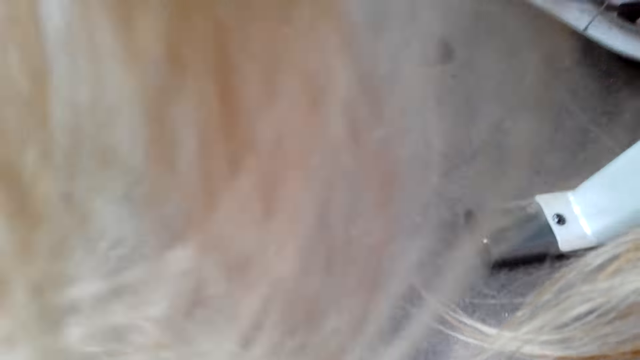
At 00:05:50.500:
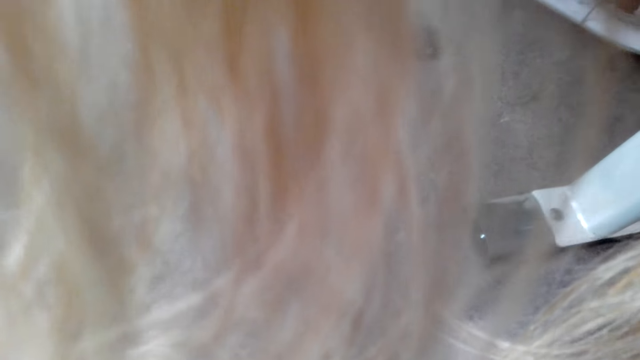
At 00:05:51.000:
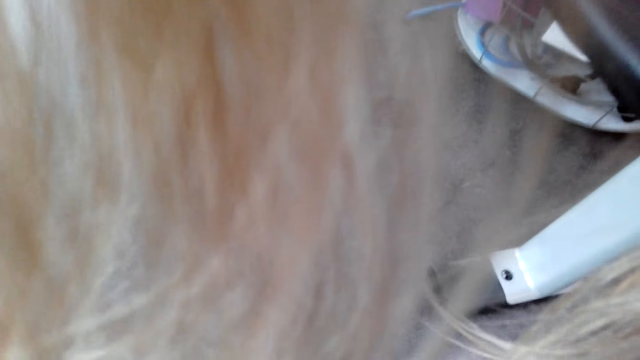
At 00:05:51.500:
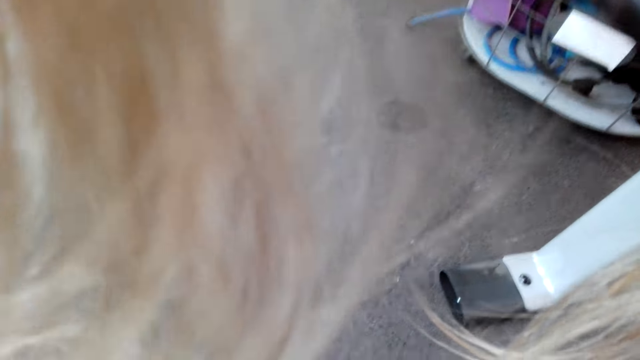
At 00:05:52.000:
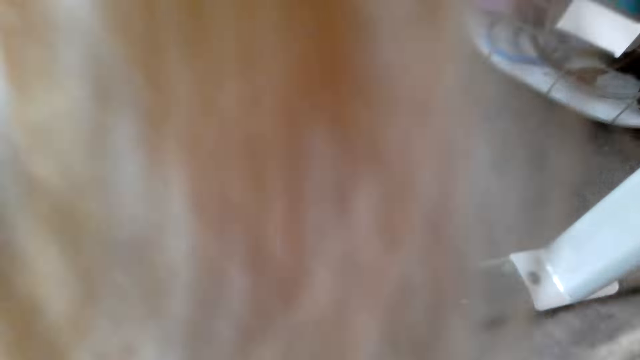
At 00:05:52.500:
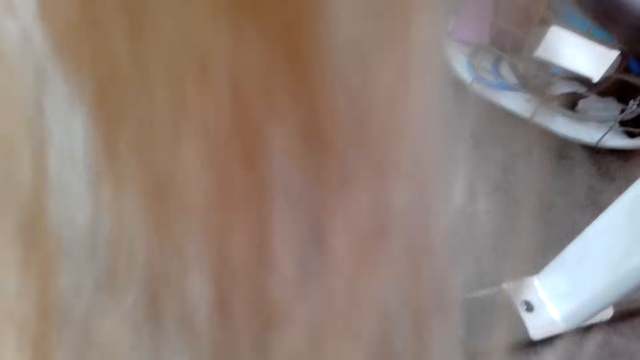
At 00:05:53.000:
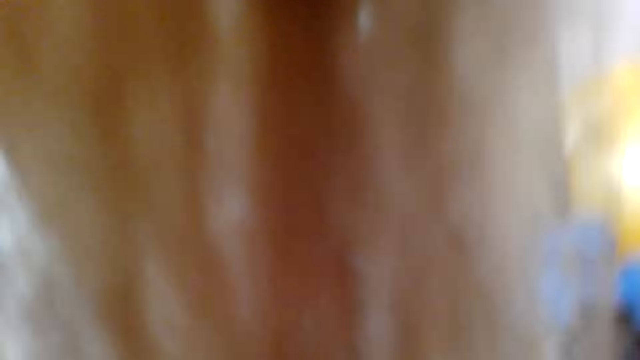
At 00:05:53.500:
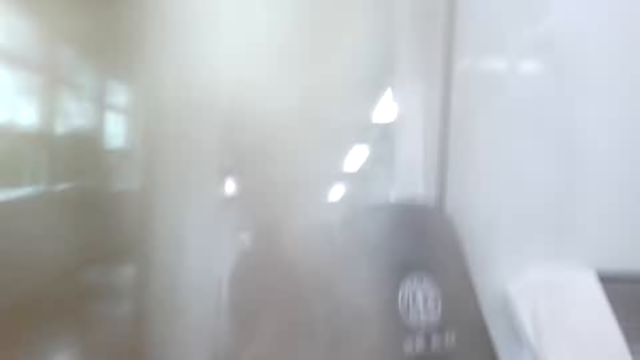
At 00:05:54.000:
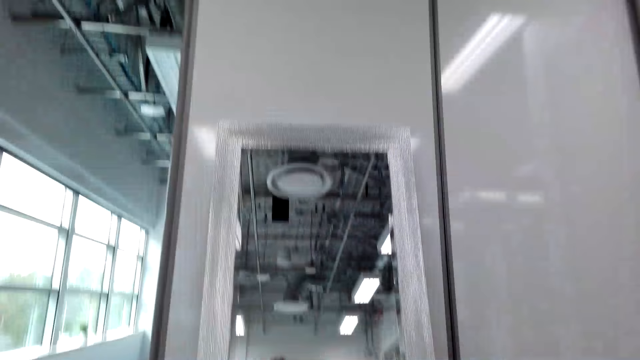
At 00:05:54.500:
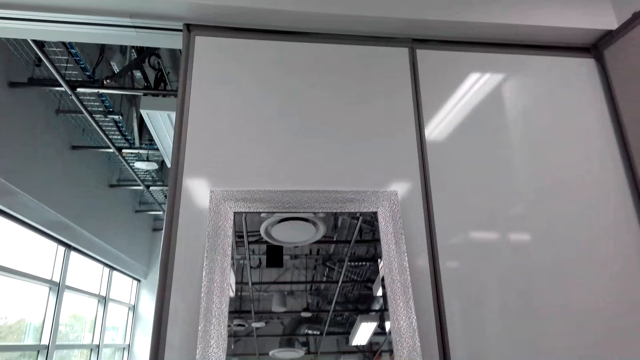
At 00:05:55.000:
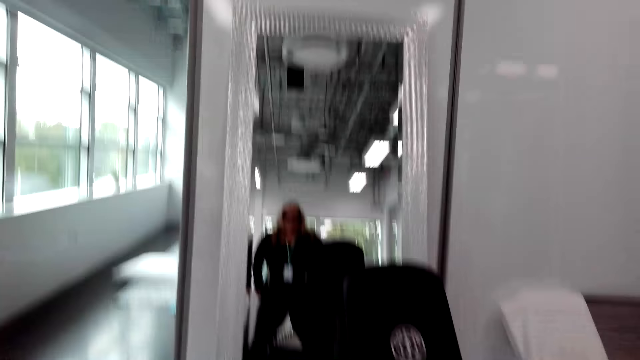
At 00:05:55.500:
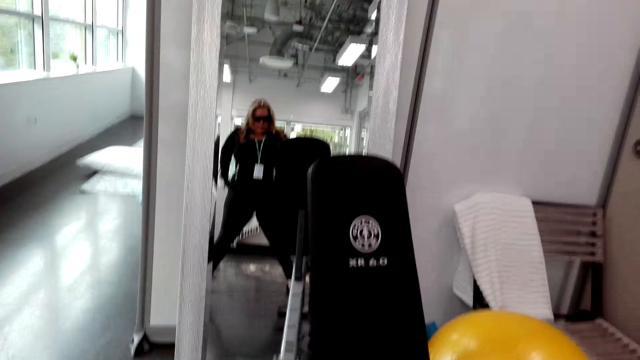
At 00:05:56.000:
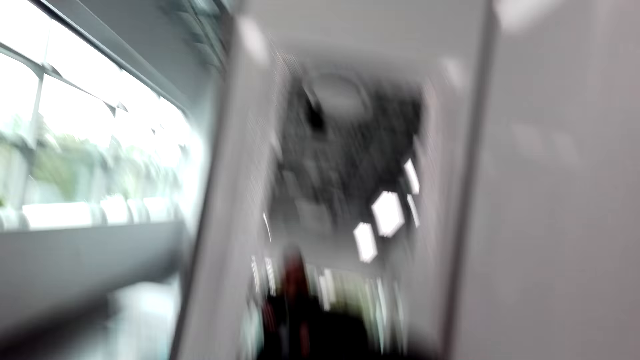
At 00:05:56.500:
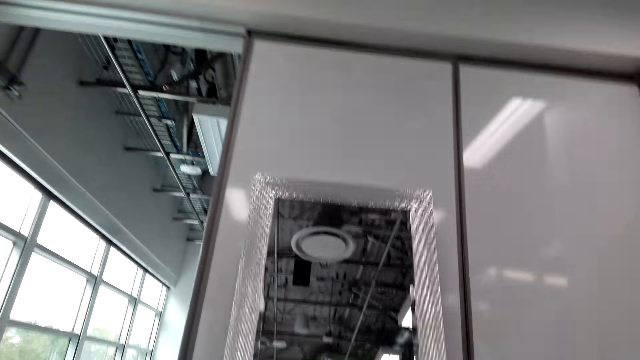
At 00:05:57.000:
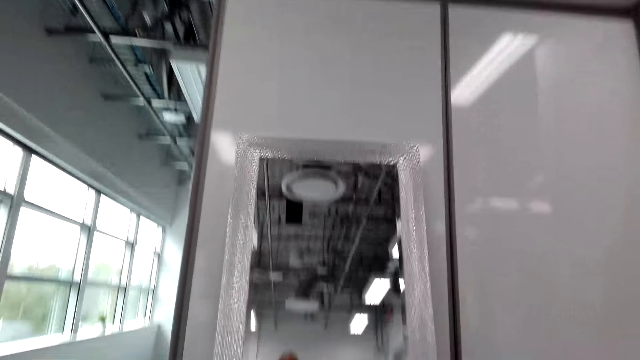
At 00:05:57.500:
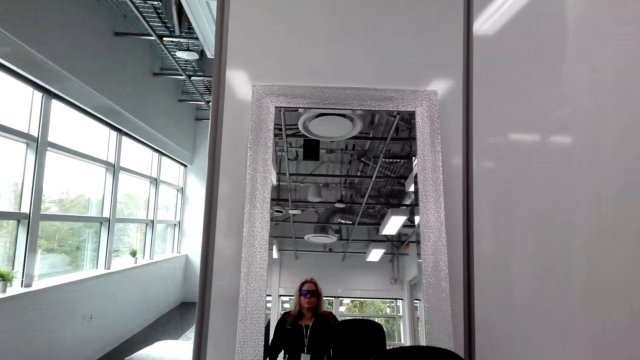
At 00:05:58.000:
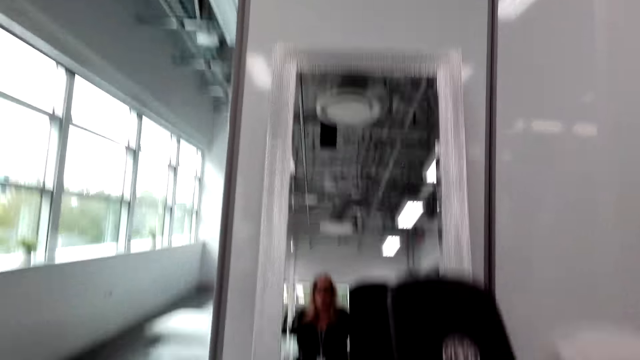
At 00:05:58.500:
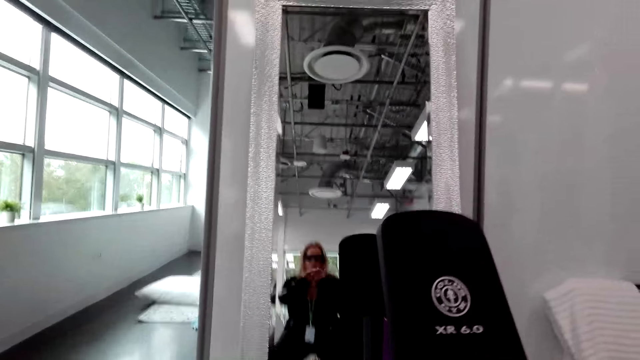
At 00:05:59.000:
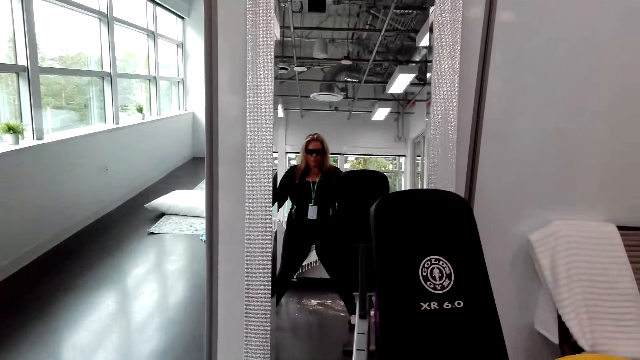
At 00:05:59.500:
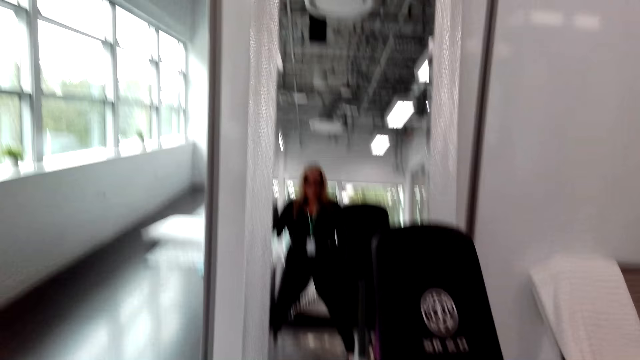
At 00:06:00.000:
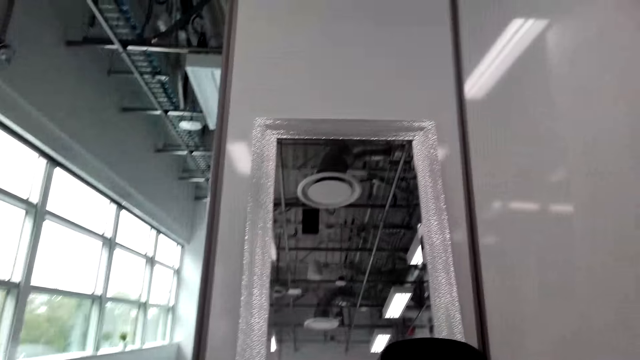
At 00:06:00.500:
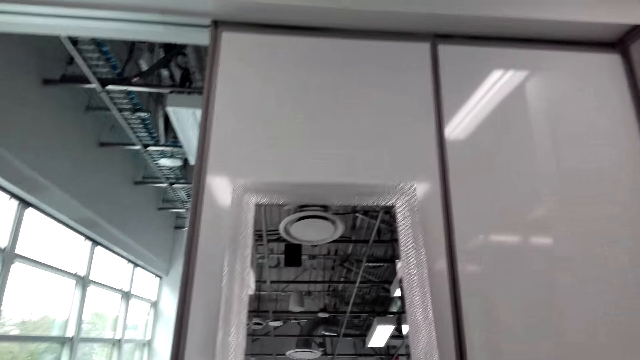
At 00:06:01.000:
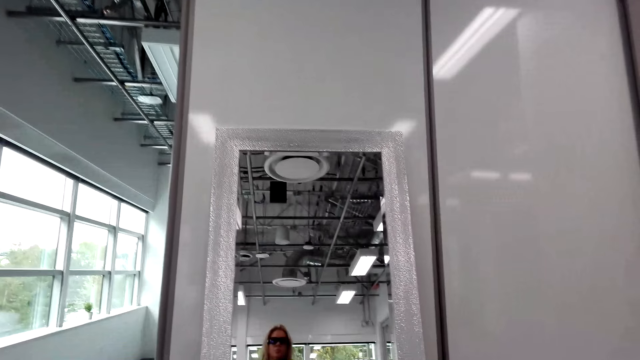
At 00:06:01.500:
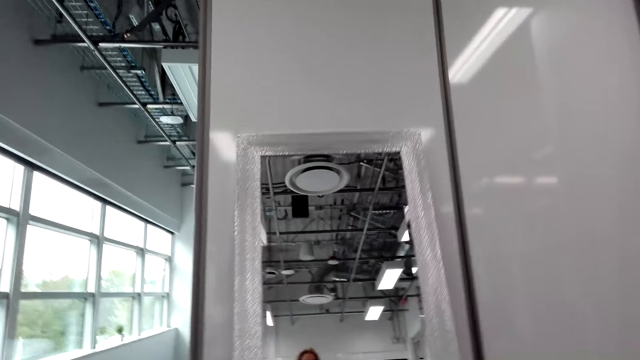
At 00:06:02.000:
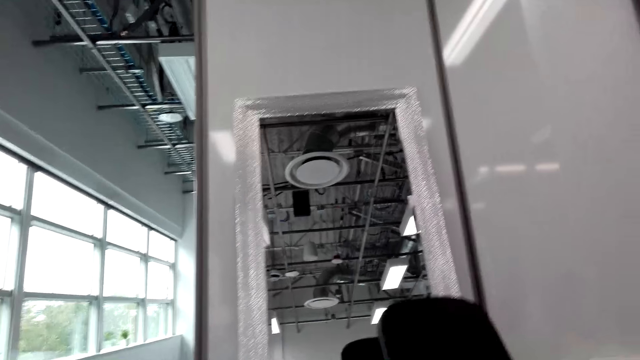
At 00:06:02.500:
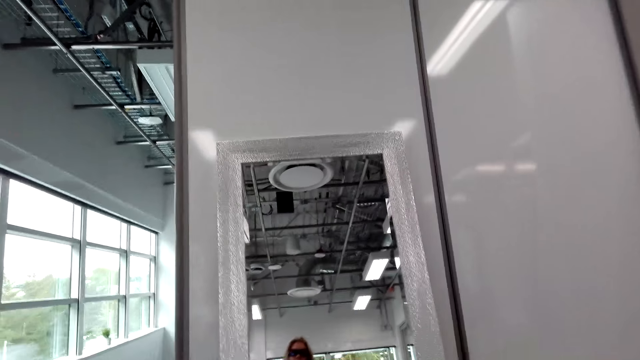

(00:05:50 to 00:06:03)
The camera wearer looks at the mirror. She looks around. She holds her waist. She lifts both hands. She looks around. She looks at the mirror. She bends down. She moves both hands. She looks at the mirror. She looks around. She looks at the mirror.

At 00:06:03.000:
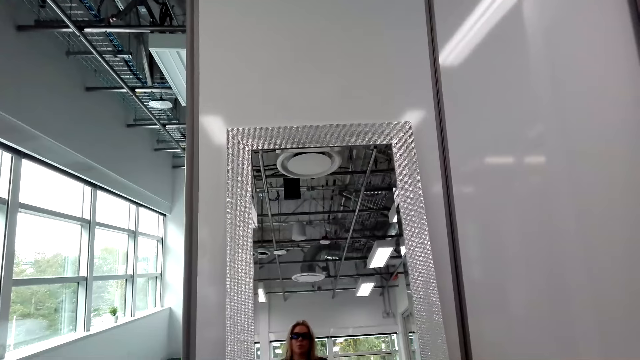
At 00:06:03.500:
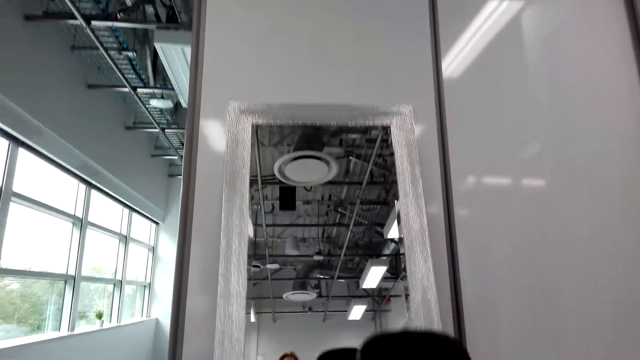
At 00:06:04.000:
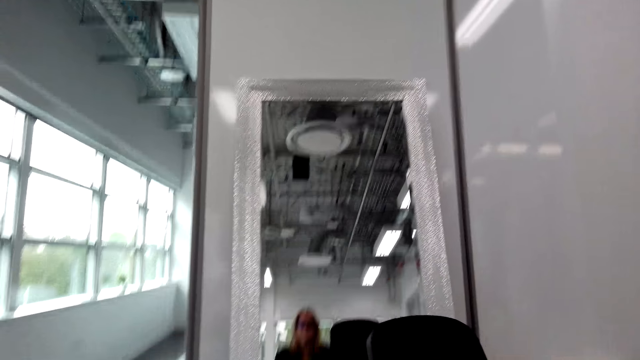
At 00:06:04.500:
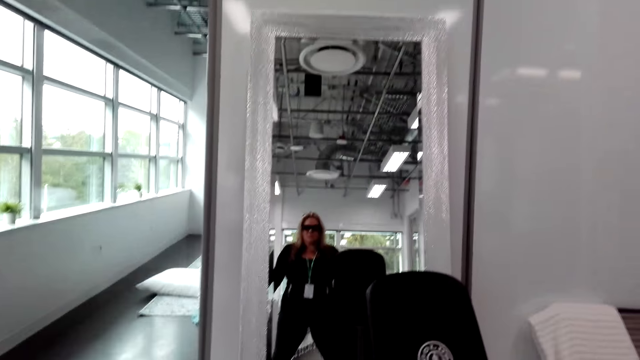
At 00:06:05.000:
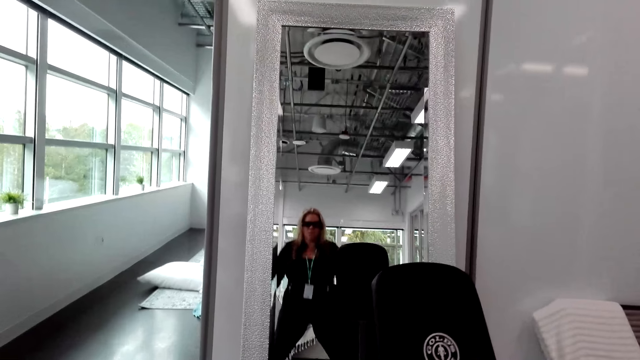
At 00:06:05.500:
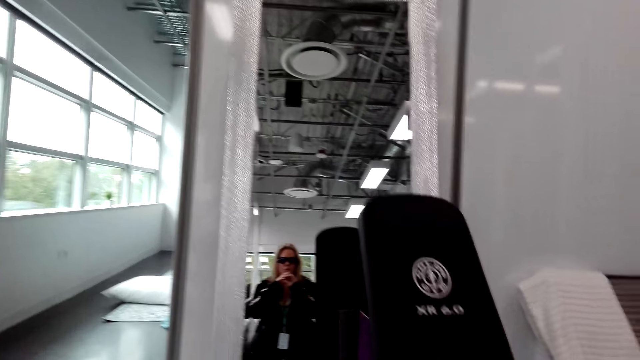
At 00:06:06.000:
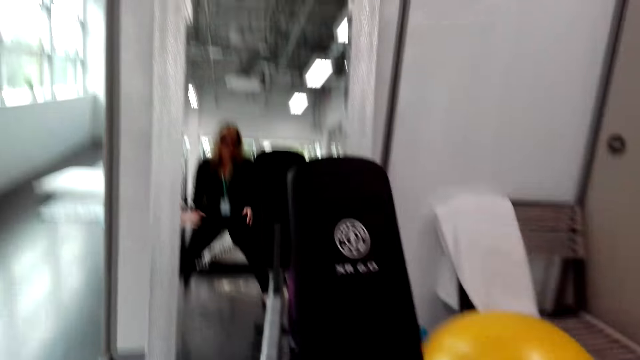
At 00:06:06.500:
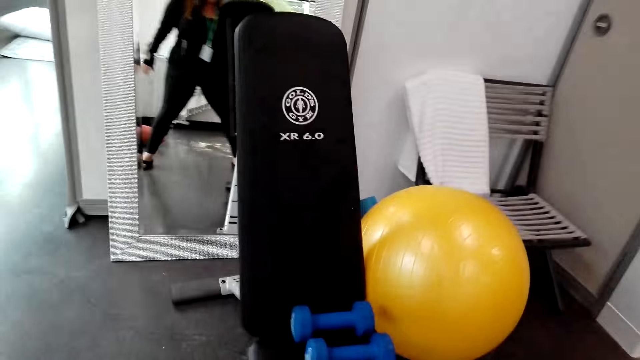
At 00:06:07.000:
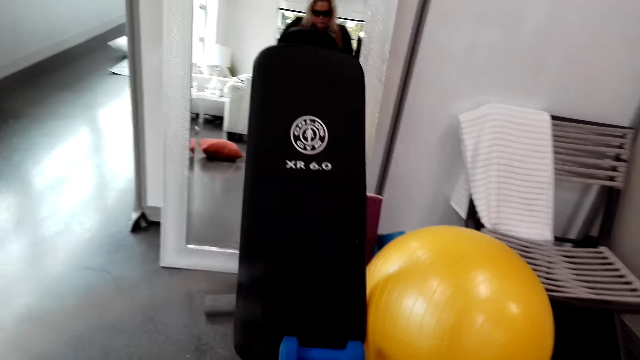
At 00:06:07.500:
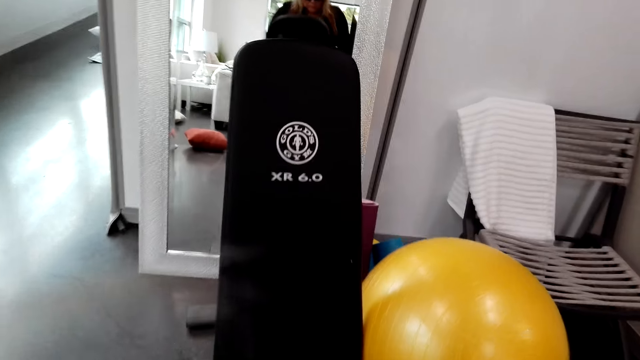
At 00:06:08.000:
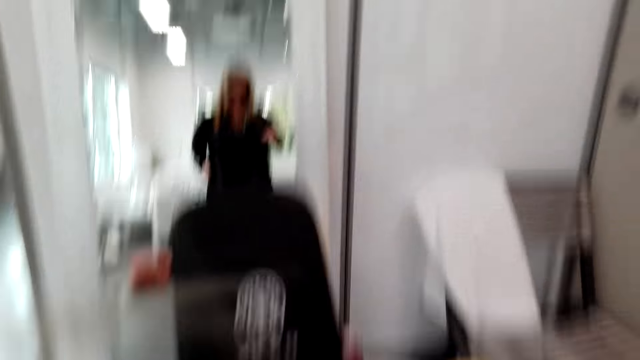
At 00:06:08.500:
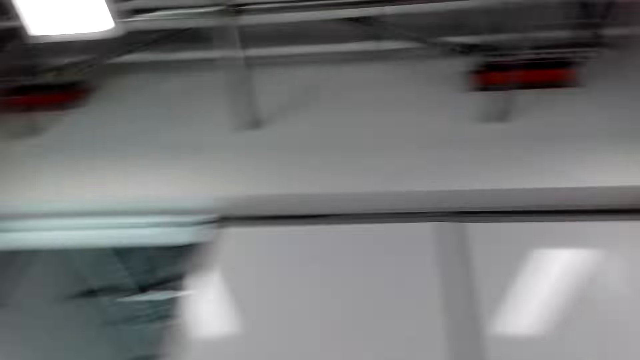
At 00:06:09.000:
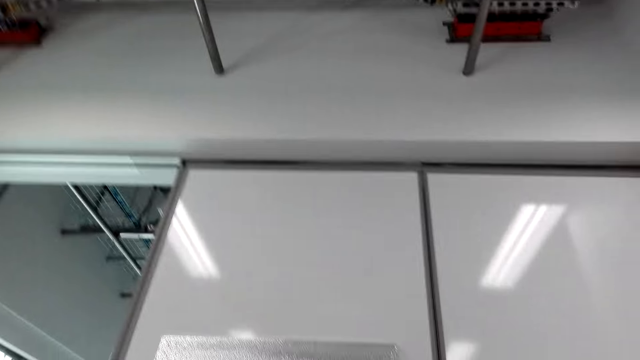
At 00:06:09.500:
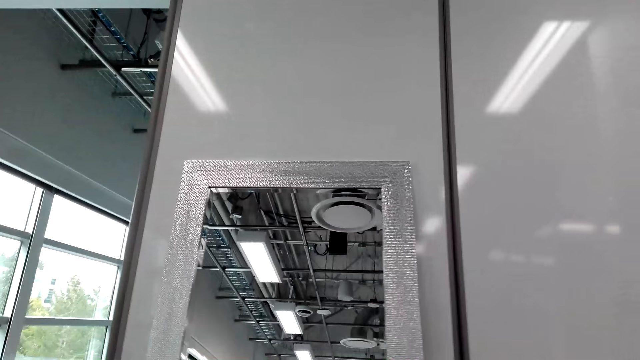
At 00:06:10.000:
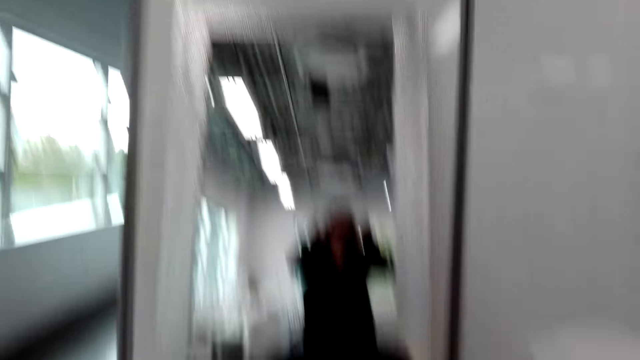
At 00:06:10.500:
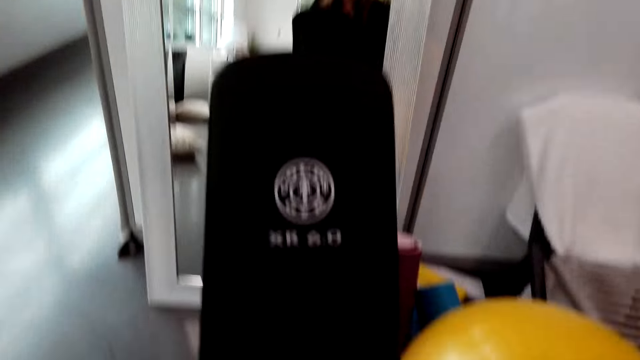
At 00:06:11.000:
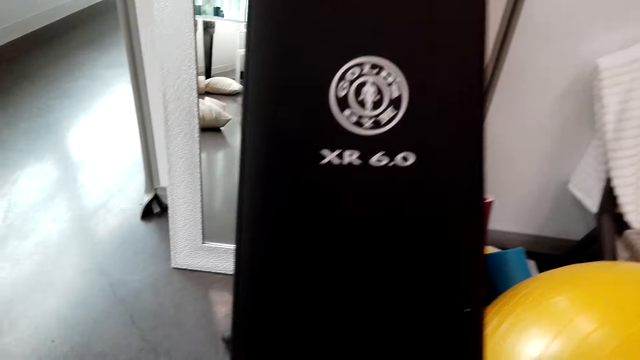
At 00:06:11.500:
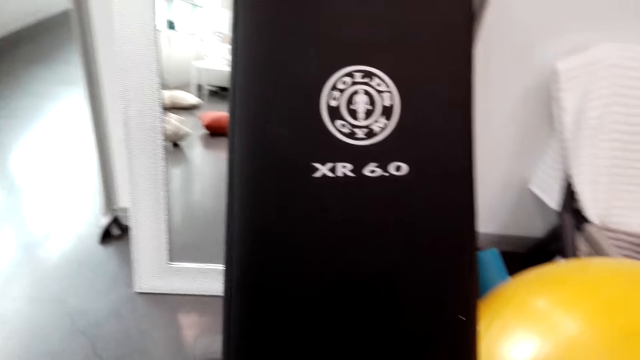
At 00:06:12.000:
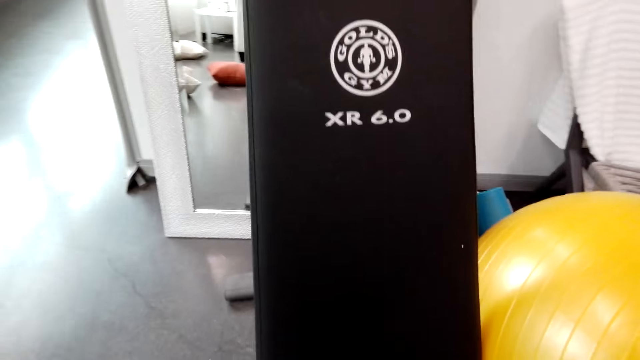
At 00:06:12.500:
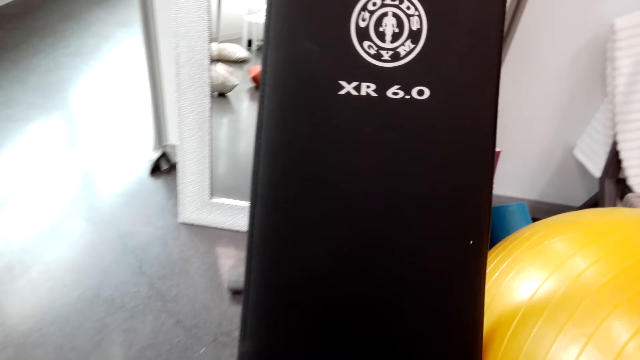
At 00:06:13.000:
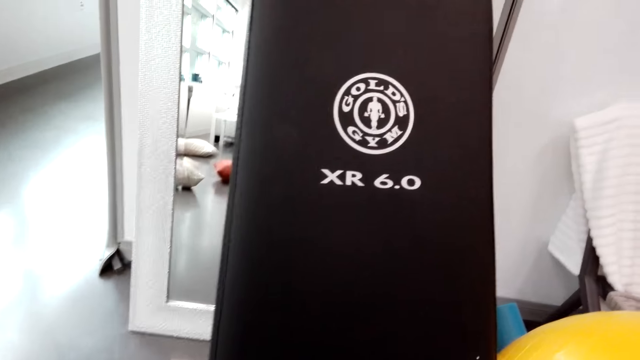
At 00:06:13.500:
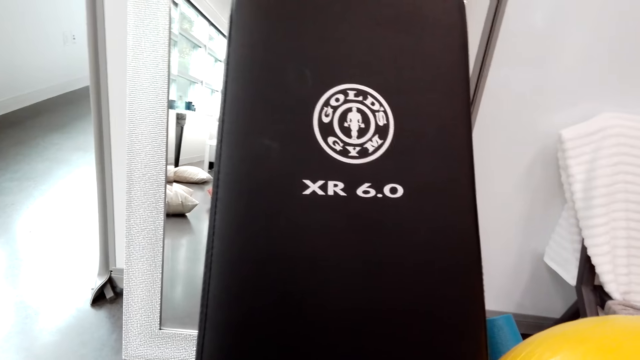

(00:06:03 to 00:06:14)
The camera wearer lifts both hands. They squat down. They look at the mirror. They walk around. They touch something. They look at the roof. They look at the mirror. They look around.
